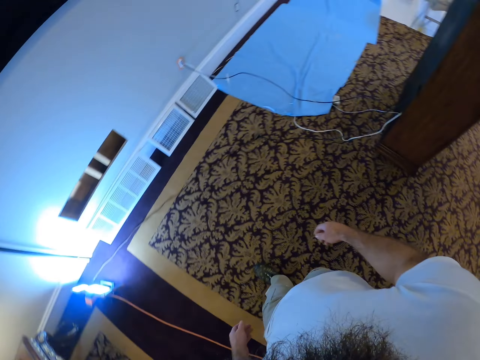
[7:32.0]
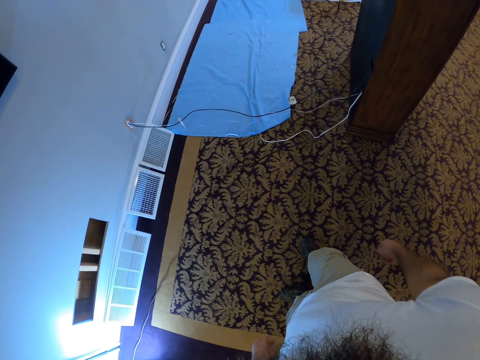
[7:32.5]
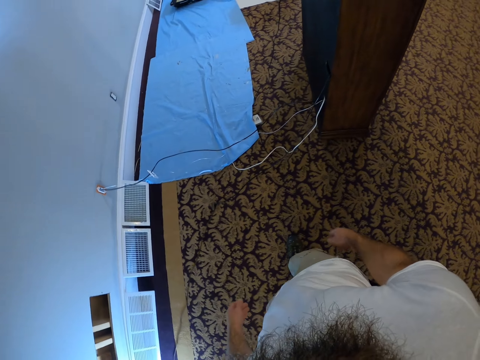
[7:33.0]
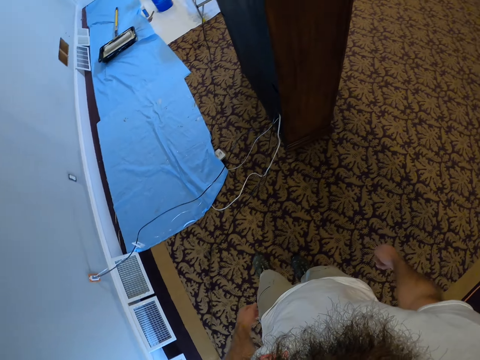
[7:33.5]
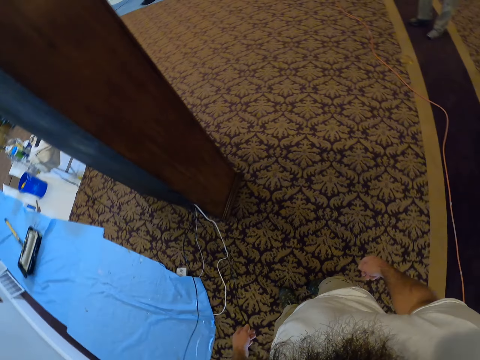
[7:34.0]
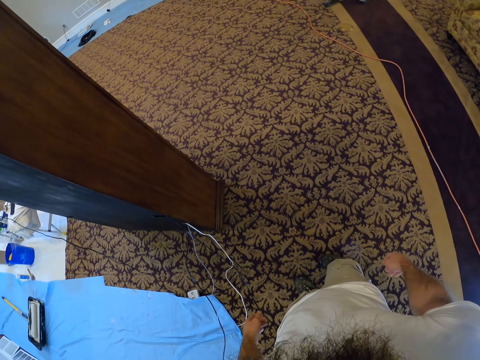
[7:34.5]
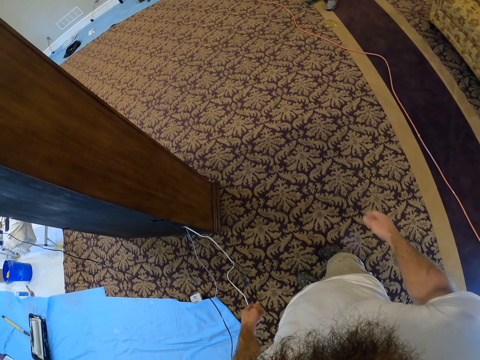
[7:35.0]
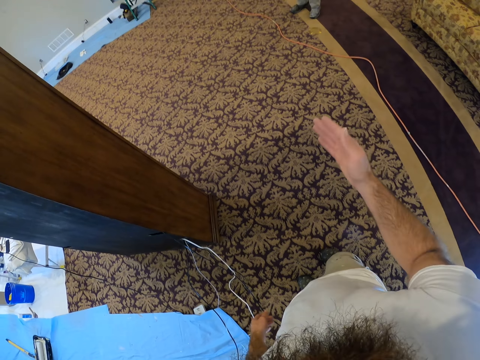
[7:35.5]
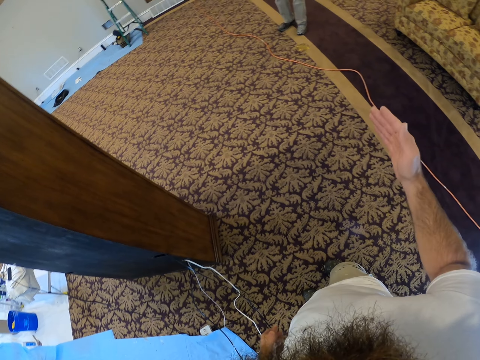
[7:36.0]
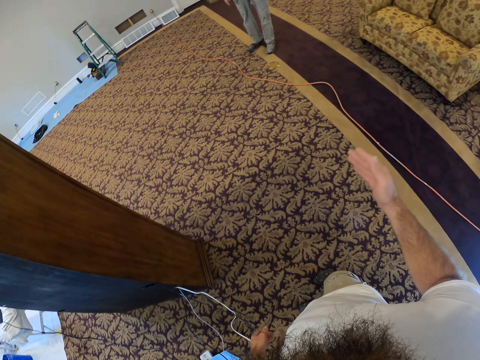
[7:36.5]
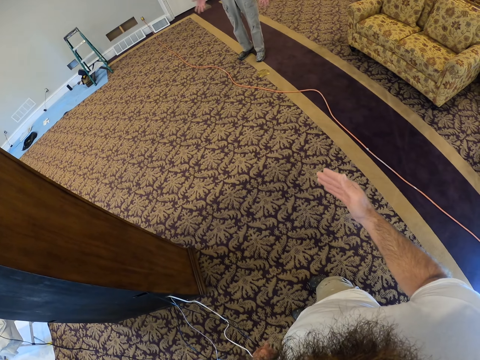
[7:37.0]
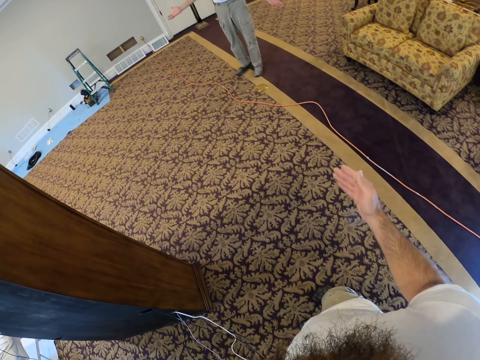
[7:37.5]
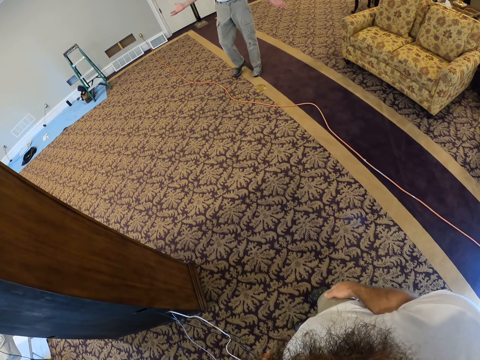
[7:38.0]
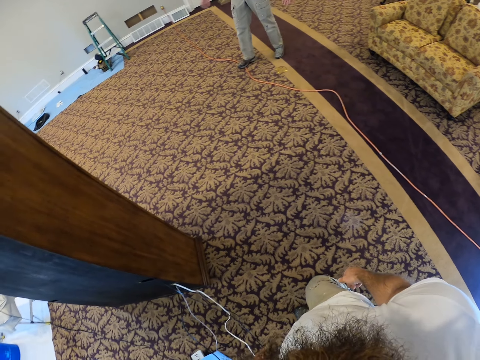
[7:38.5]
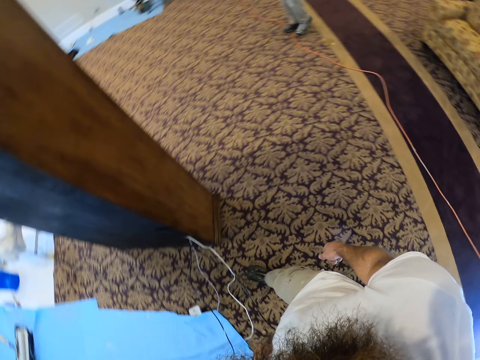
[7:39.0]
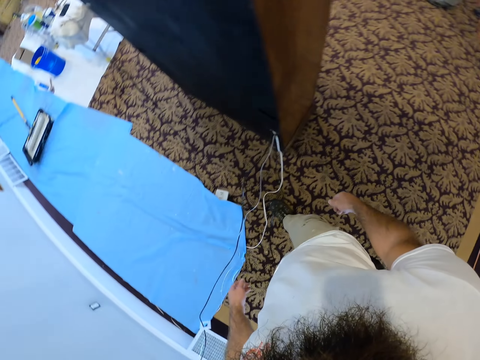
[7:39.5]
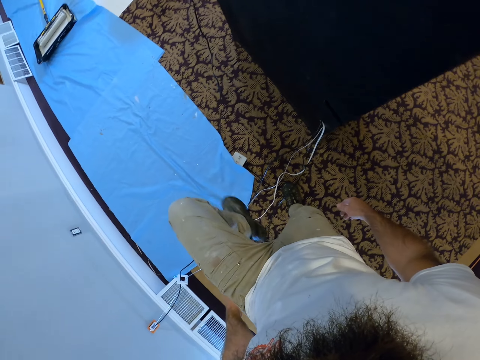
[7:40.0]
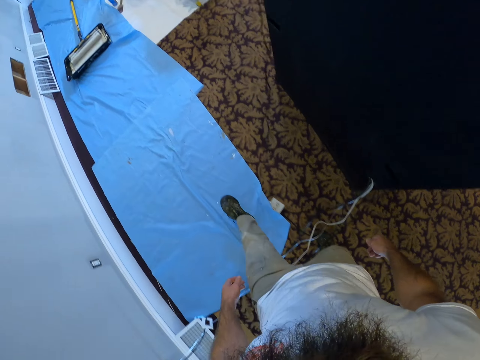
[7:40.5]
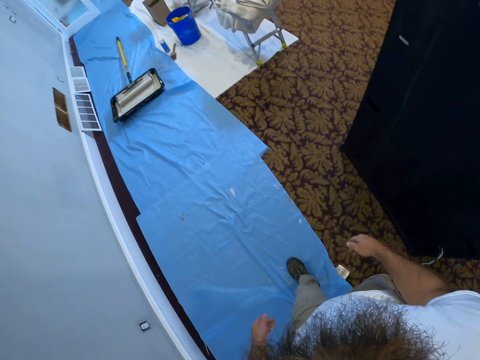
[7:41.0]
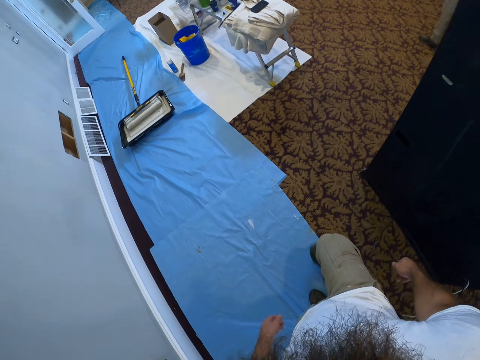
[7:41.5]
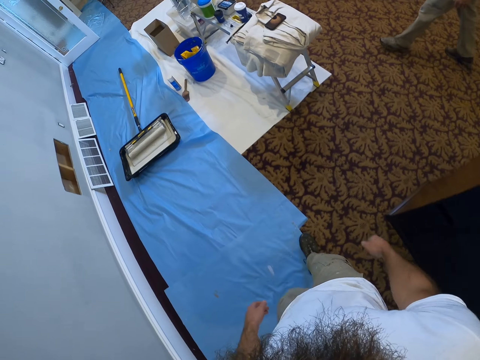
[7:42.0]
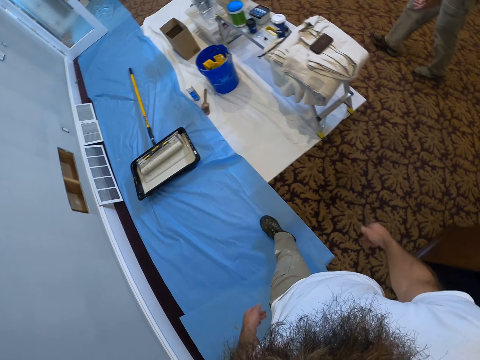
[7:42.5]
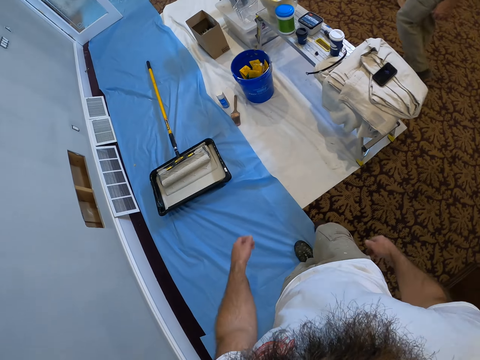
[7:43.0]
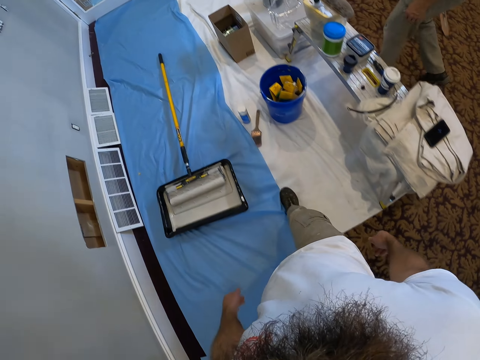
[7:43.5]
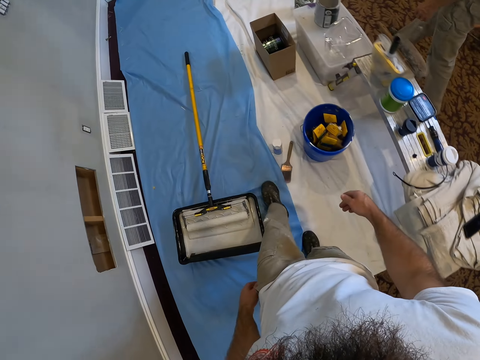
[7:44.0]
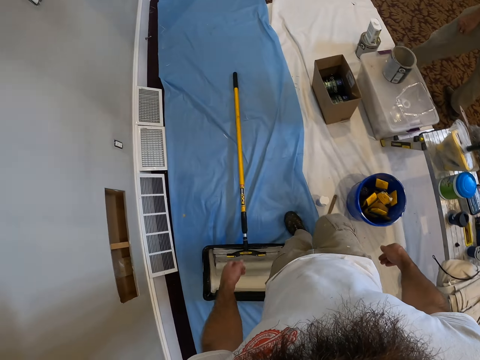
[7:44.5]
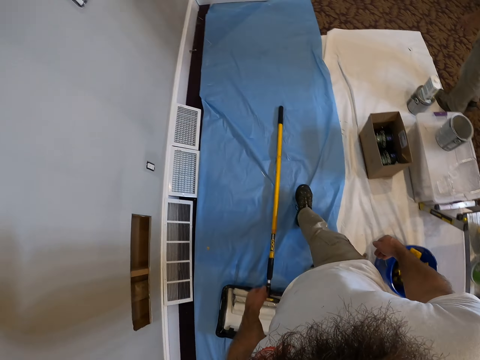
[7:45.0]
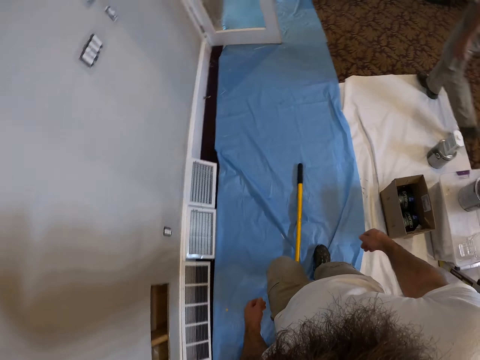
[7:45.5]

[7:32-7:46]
The camera wearer interacts with a man. They walk to the table.

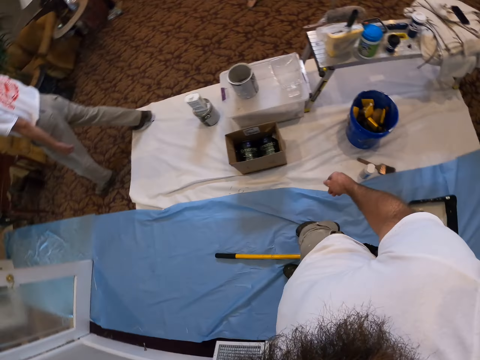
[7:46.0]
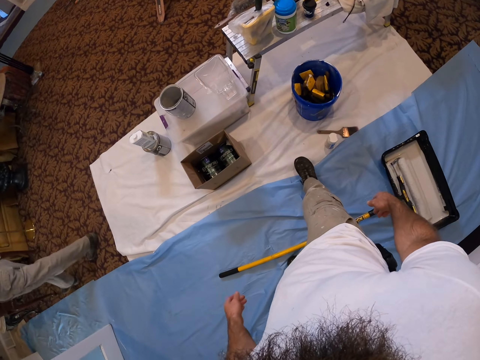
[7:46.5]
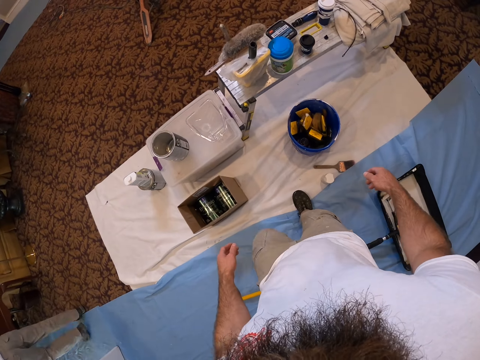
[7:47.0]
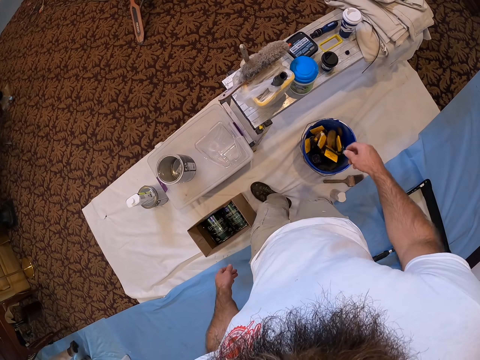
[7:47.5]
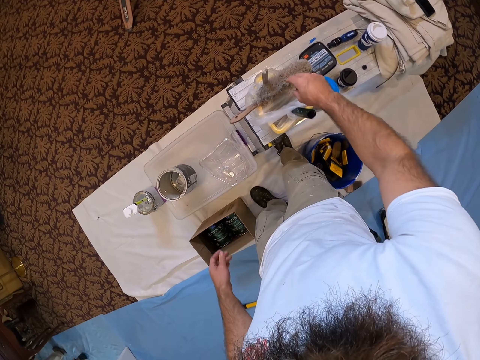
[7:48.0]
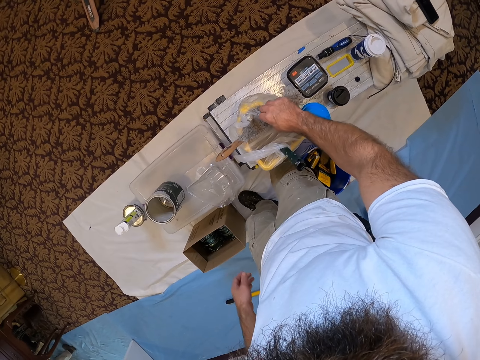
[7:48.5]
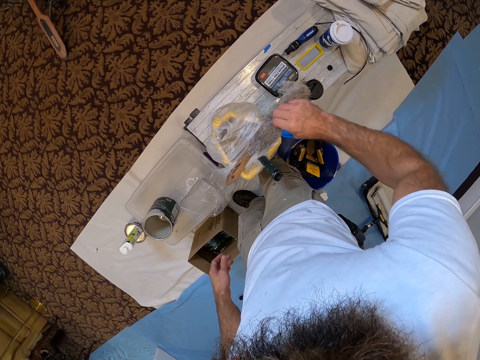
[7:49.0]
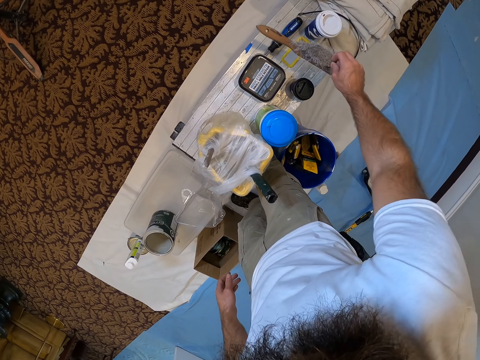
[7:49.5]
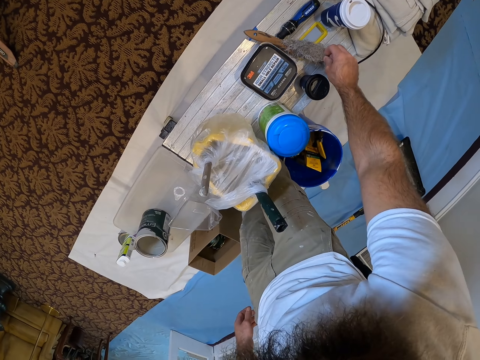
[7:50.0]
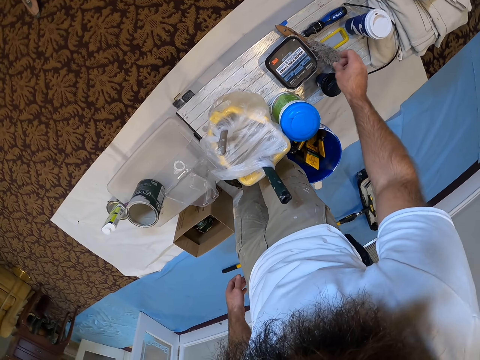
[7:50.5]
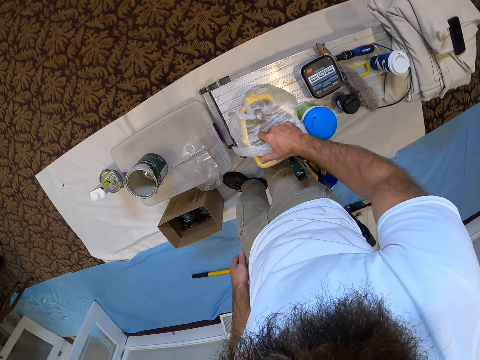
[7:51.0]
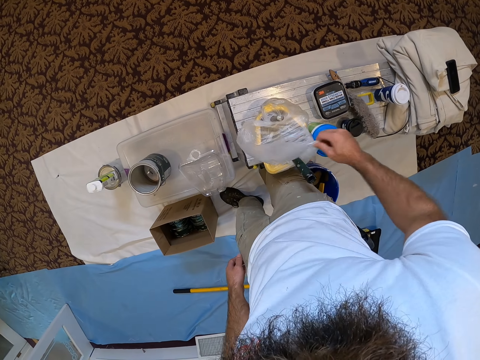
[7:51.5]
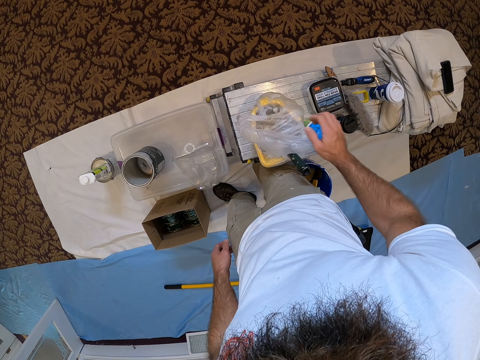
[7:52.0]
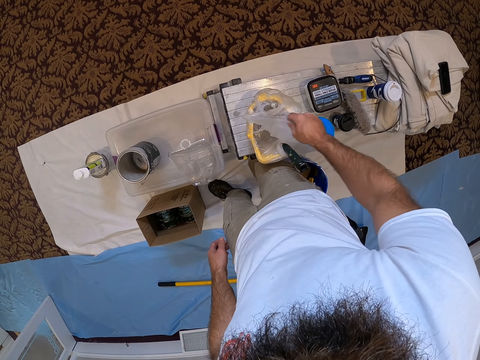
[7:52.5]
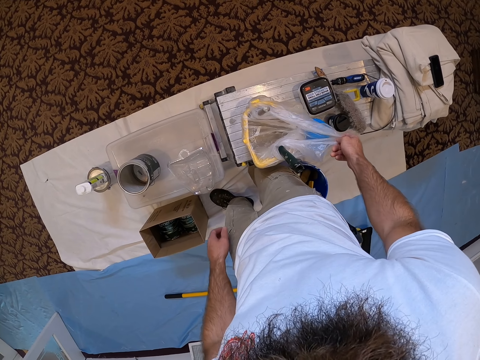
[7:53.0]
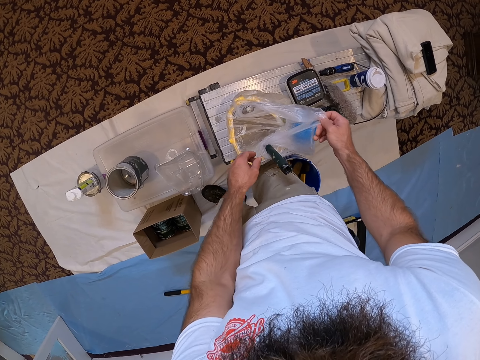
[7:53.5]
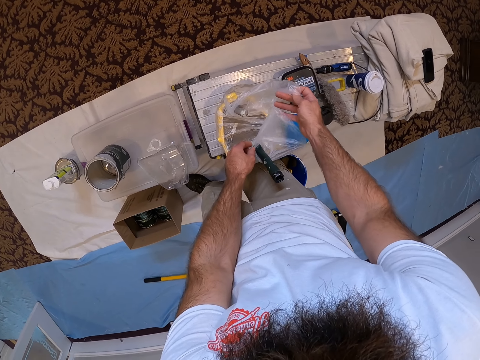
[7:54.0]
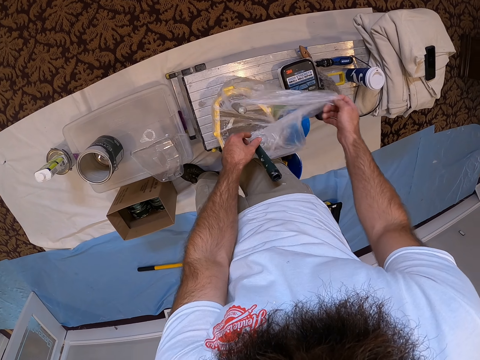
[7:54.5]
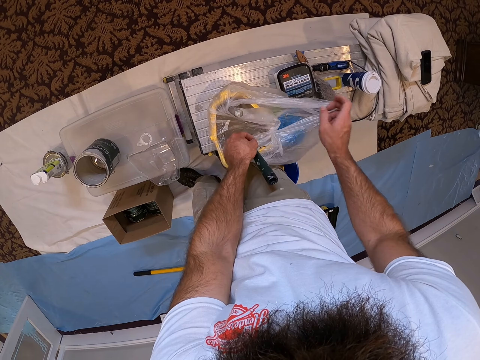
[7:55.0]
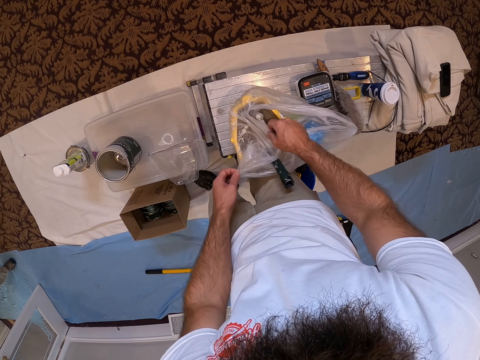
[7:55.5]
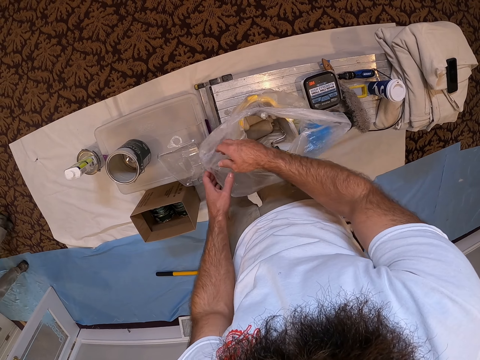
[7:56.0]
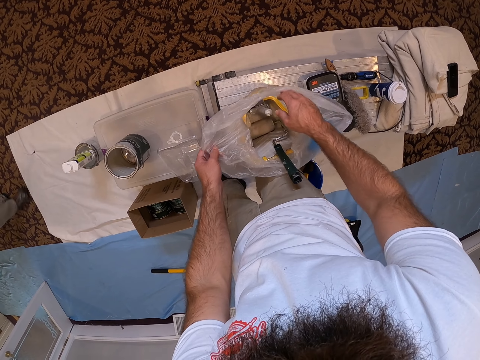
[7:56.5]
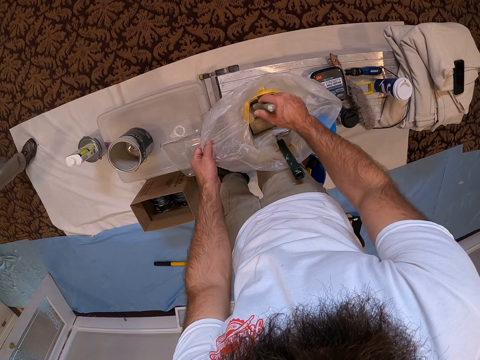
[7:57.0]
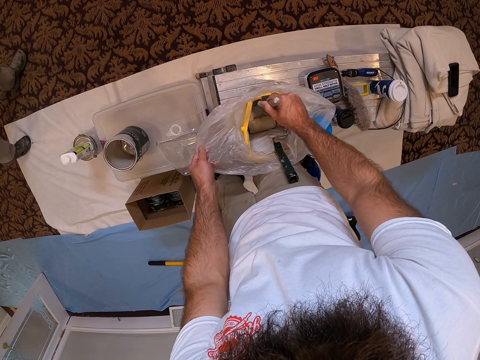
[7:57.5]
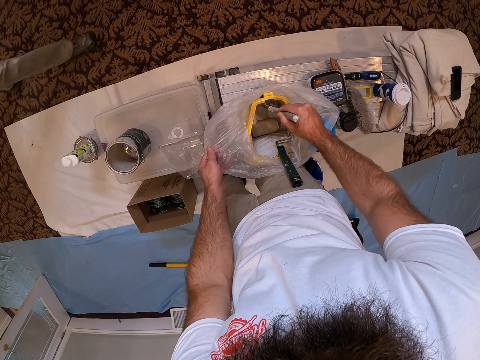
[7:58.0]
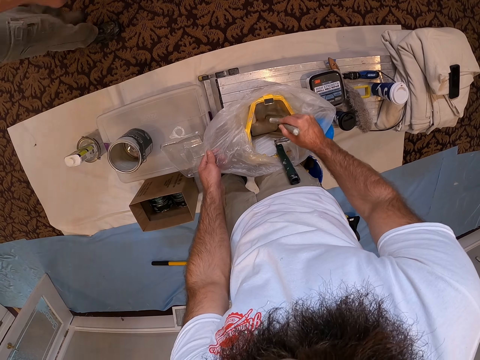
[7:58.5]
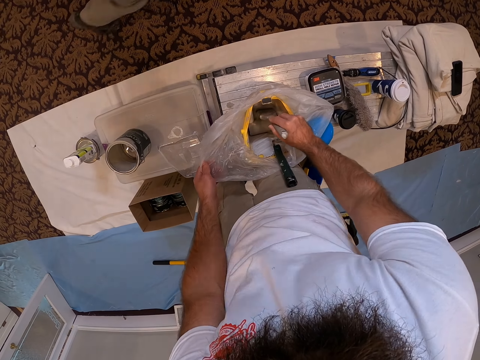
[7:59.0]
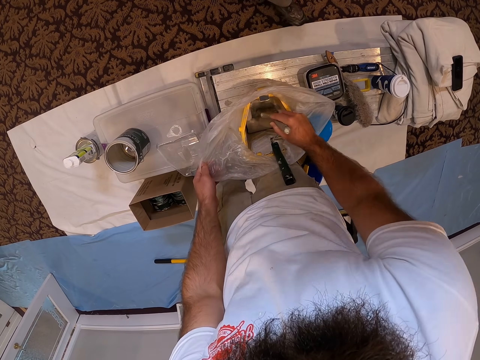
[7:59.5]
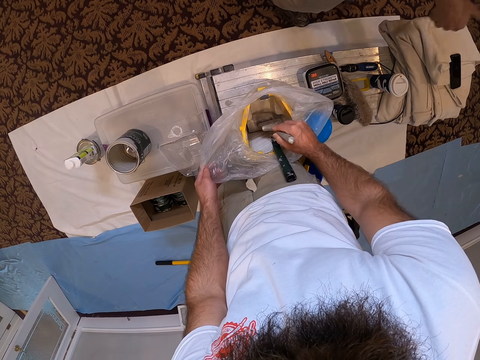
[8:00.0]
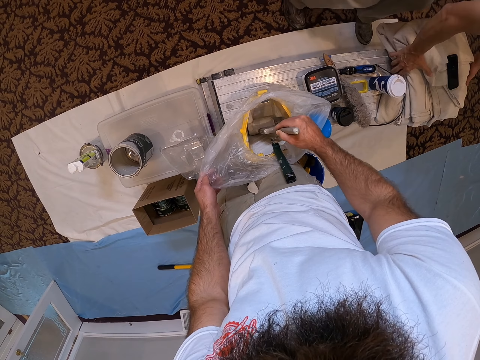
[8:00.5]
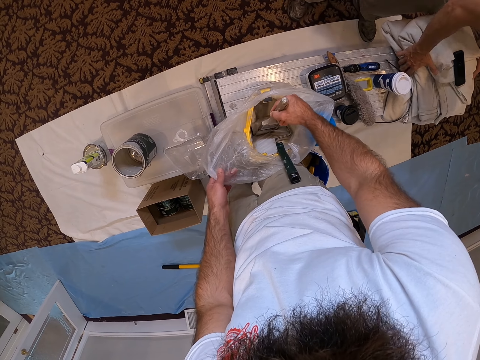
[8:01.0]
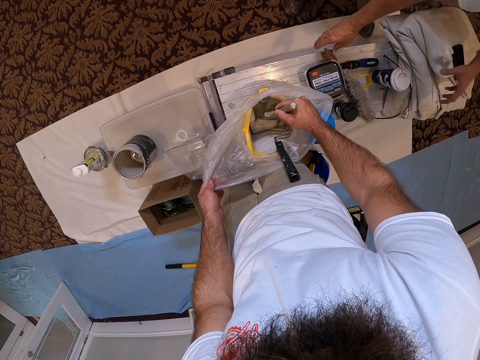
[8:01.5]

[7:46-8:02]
The camera wearer picks up a brush on a plastic bag with his right hand. He drops the brush on the table with his right hand. He opens the plastic bag or paint with his right hand. He opens the plastic bag with both hands. He picks up a painting brush in a container in the plastic bag with his right hand. He dips the brush in the paint in the container with his right hand.
